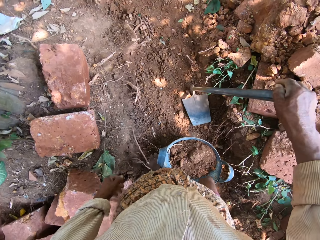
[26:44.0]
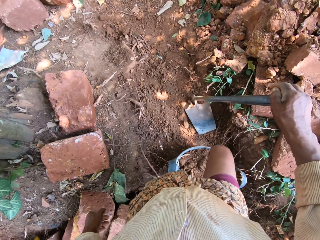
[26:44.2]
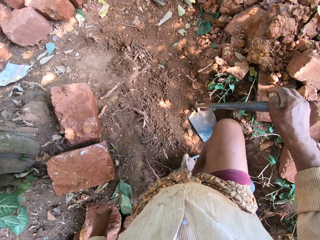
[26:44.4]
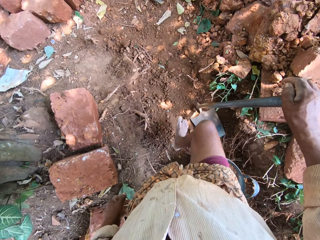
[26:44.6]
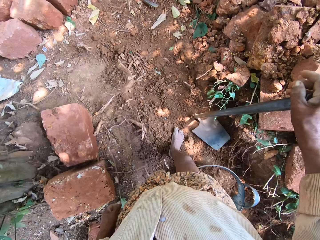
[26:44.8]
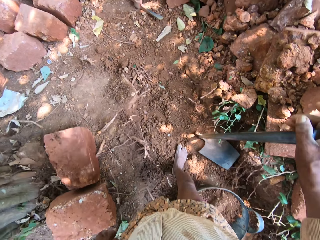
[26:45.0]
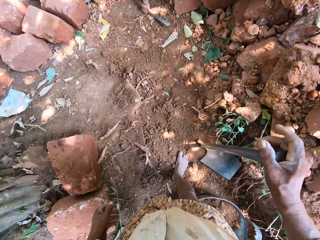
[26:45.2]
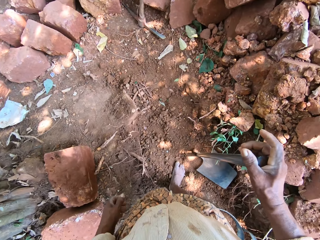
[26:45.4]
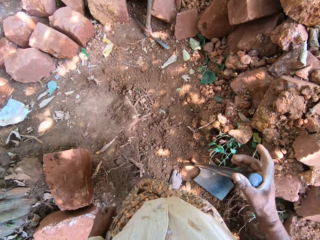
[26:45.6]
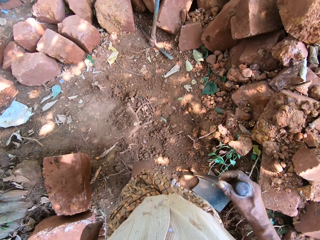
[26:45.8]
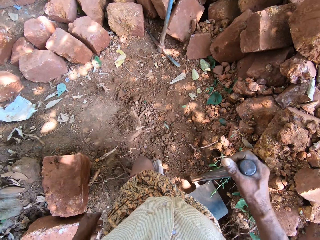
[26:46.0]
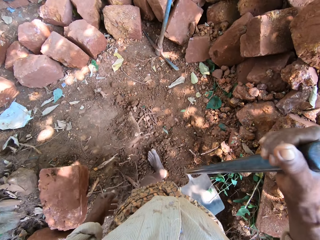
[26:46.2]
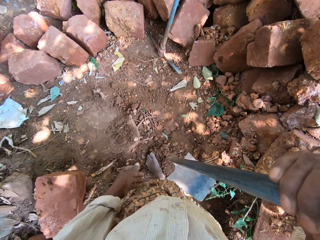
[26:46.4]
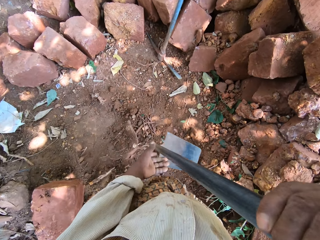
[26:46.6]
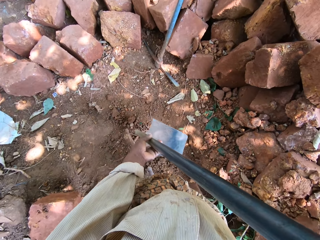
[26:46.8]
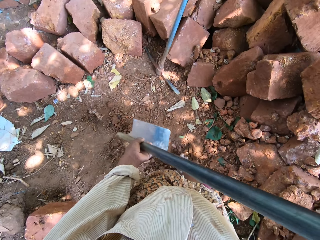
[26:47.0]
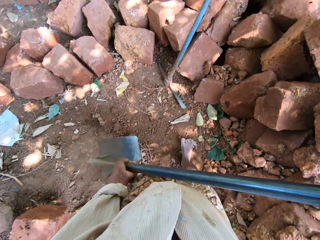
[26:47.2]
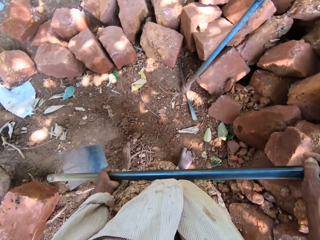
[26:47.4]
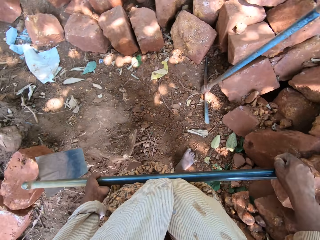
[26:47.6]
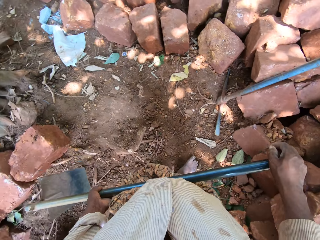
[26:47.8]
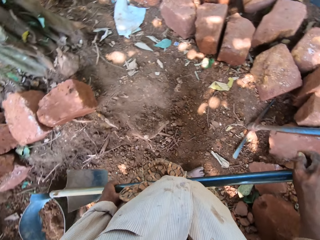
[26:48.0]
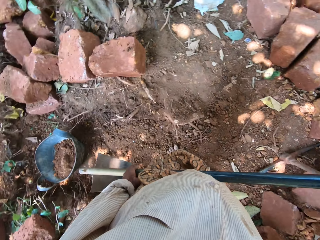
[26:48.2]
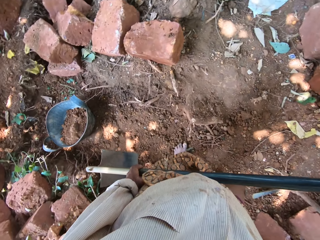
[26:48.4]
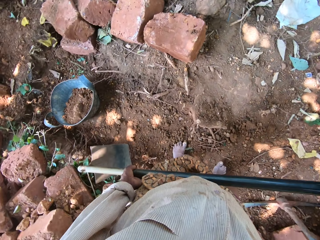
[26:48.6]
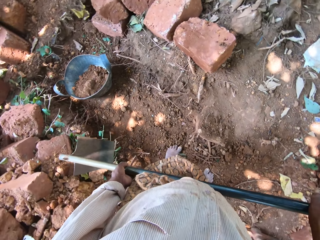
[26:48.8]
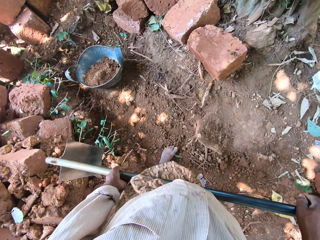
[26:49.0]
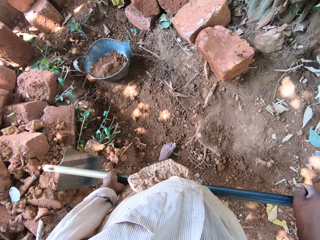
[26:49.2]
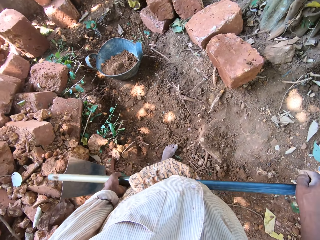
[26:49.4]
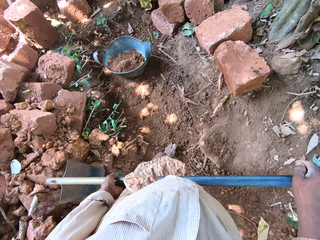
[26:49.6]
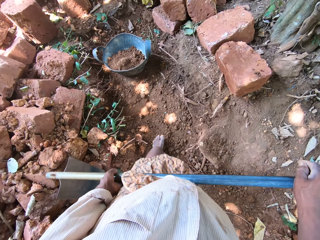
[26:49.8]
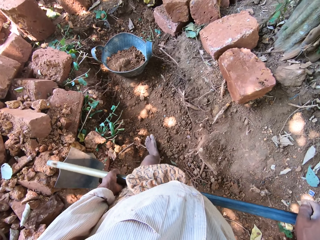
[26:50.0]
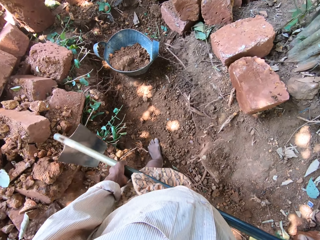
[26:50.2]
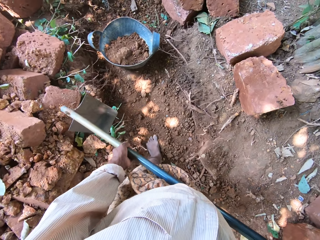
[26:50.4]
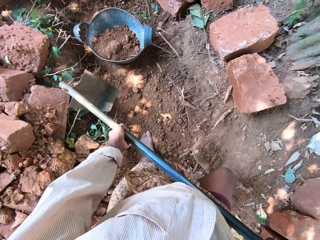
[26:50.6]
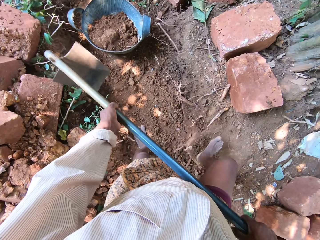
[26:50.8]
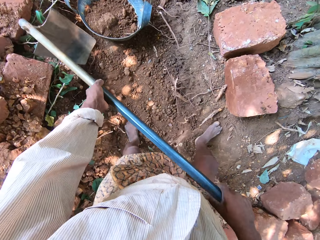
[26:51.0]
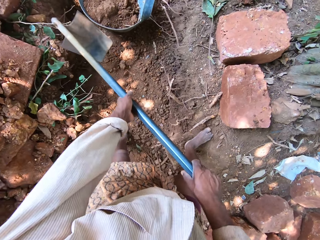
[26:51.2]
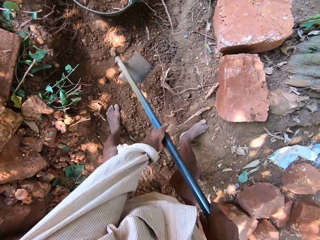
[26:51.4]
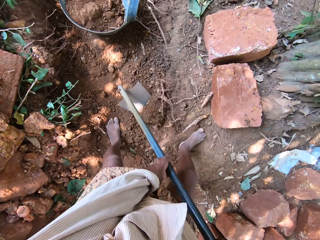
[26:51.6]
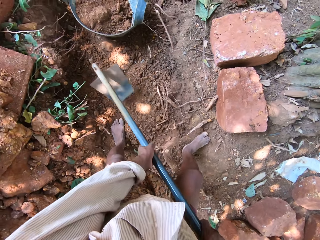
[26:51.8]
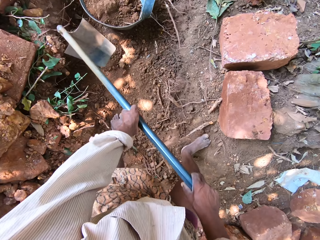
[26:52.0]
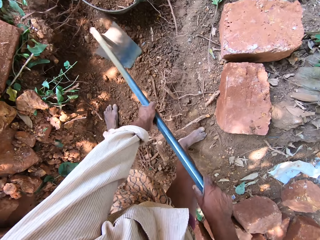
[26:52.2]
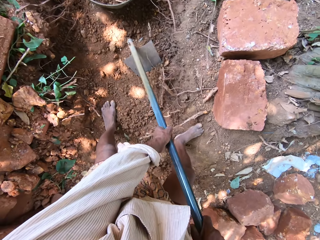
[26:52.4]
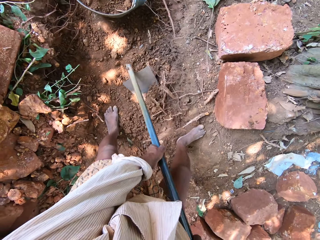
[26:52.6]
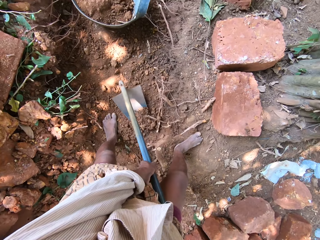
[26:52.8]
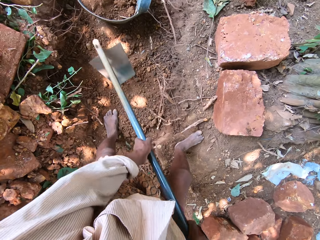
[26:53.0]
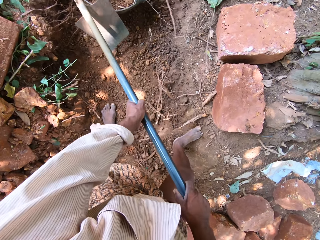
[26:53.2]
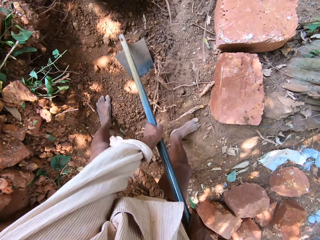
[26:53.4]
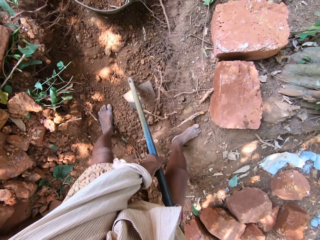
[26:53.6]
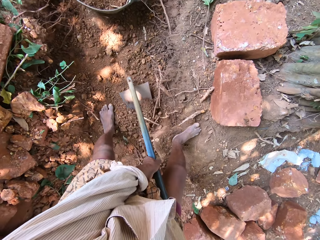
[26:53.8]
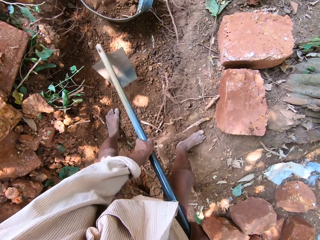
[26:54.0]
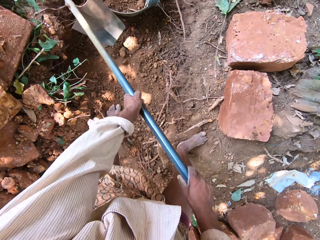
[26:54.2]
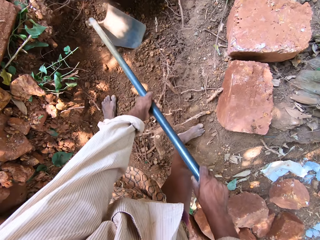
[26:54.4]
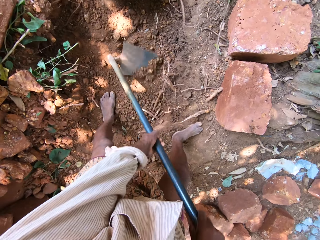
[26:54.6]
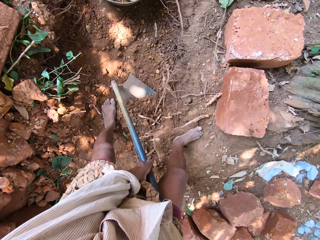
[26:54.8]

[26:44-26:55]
The camera wearer walks around. He picks up the hoe from the ground with his right hand. He holds the hoe with his hands. He digs the ground with the hoe. He gathers the sand with the hoe in his hands.

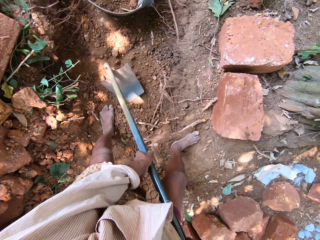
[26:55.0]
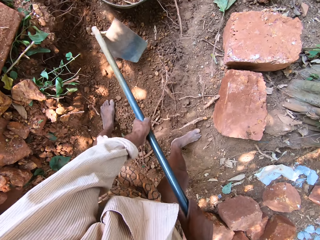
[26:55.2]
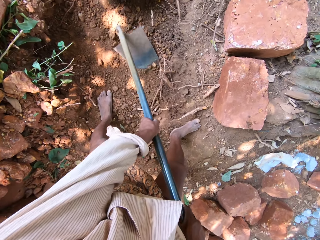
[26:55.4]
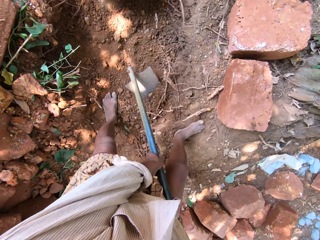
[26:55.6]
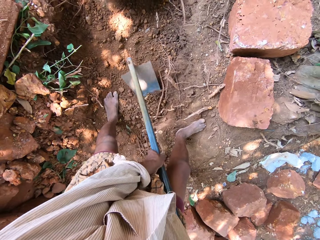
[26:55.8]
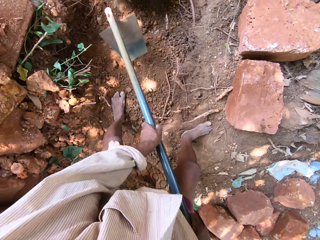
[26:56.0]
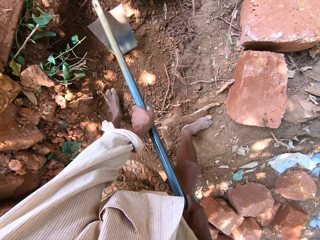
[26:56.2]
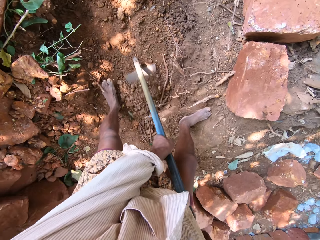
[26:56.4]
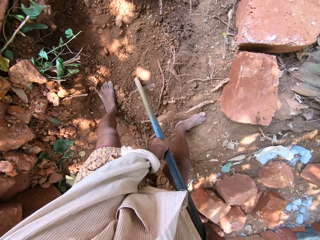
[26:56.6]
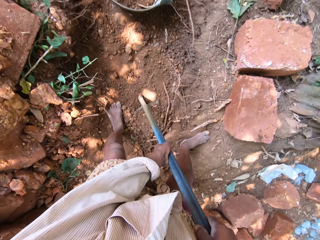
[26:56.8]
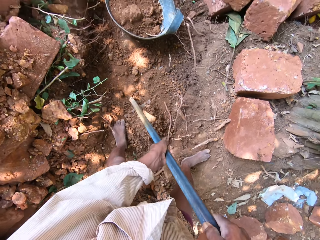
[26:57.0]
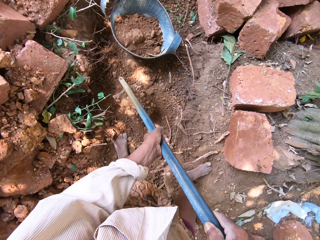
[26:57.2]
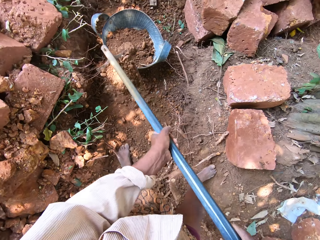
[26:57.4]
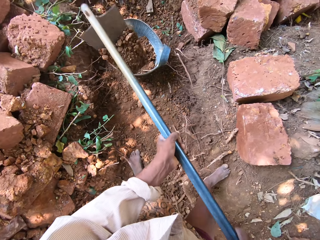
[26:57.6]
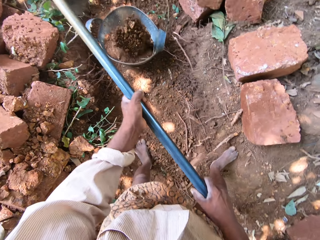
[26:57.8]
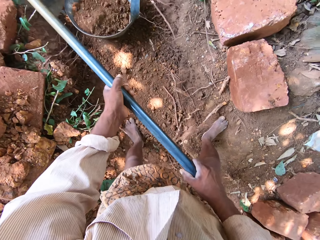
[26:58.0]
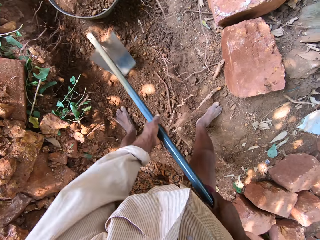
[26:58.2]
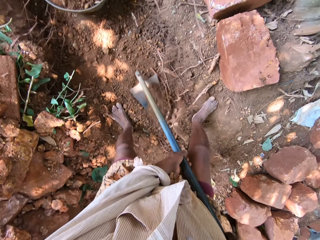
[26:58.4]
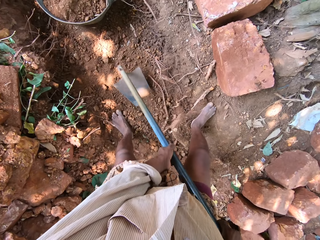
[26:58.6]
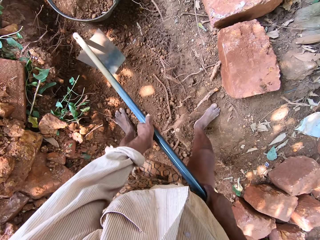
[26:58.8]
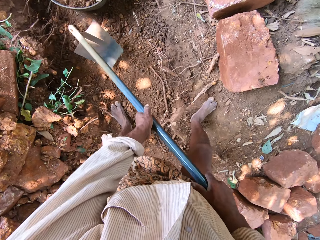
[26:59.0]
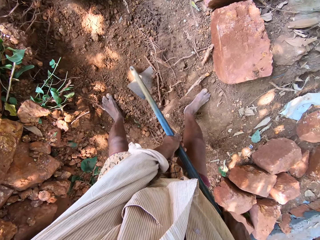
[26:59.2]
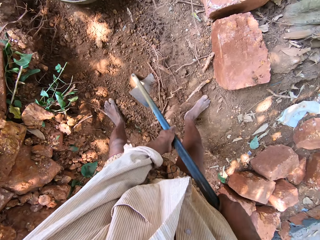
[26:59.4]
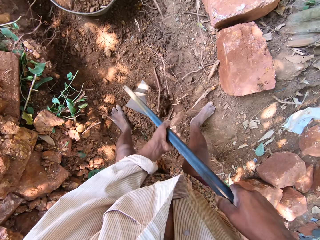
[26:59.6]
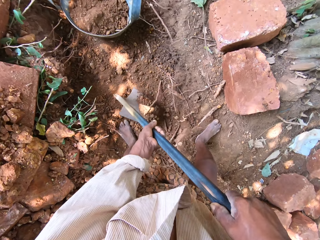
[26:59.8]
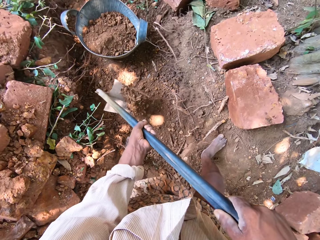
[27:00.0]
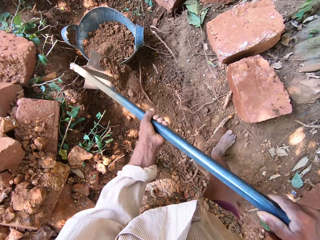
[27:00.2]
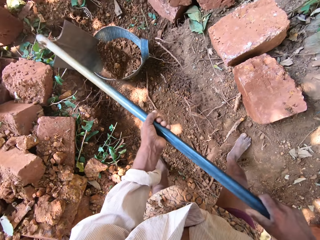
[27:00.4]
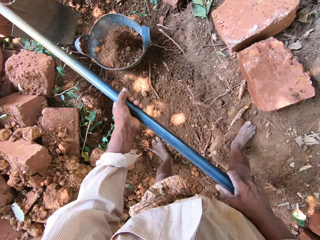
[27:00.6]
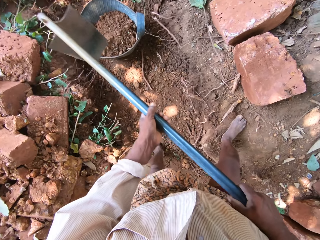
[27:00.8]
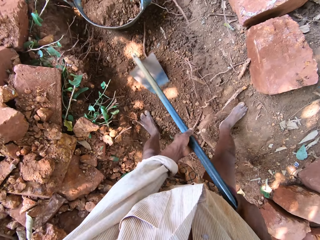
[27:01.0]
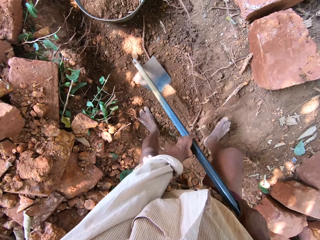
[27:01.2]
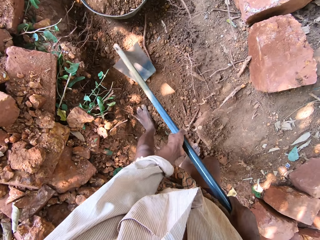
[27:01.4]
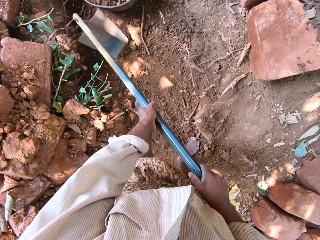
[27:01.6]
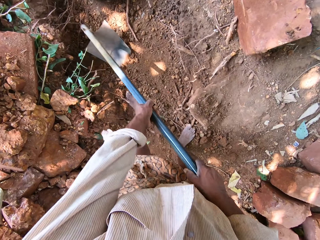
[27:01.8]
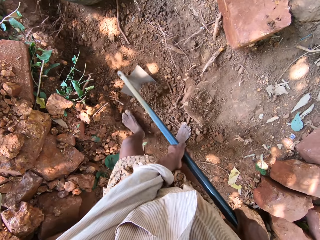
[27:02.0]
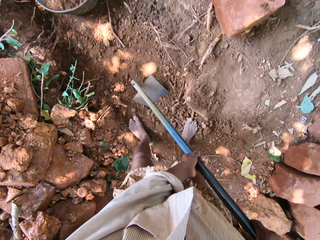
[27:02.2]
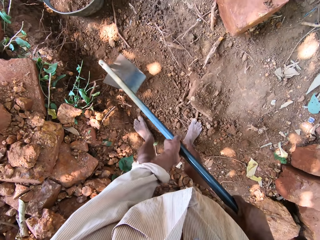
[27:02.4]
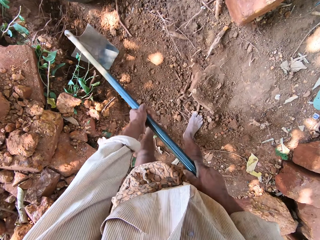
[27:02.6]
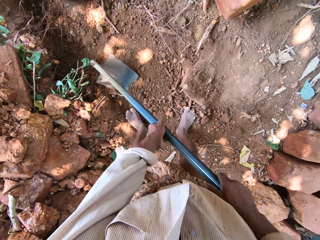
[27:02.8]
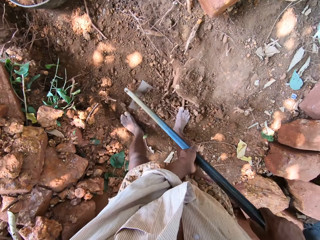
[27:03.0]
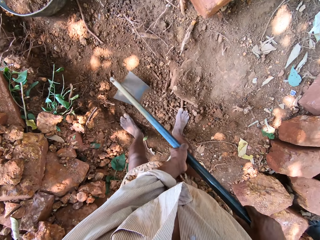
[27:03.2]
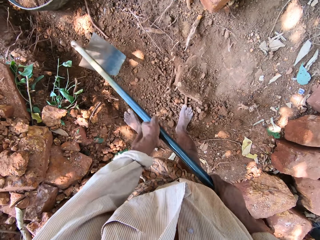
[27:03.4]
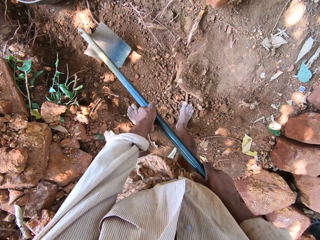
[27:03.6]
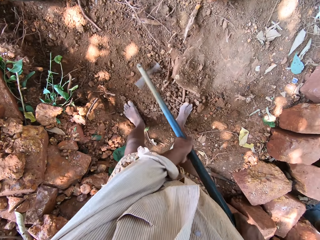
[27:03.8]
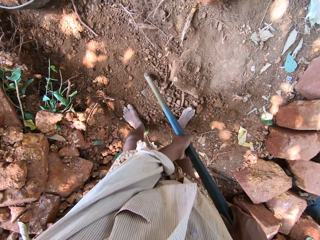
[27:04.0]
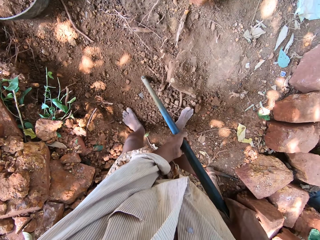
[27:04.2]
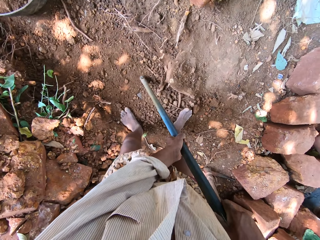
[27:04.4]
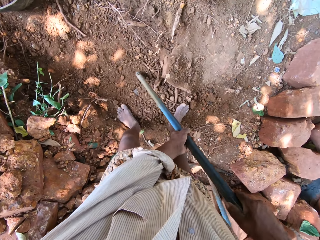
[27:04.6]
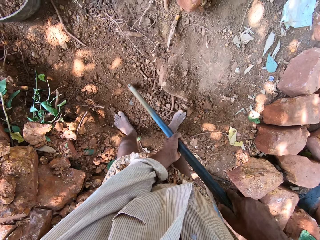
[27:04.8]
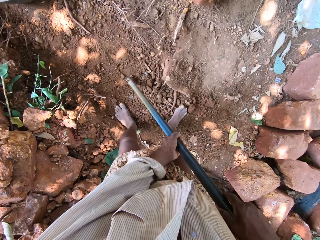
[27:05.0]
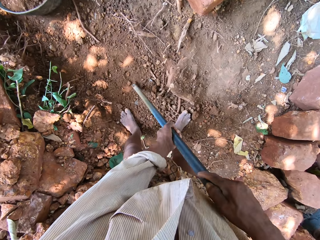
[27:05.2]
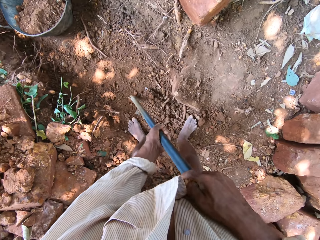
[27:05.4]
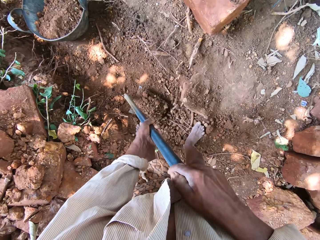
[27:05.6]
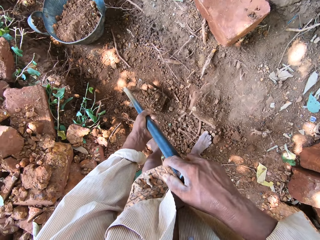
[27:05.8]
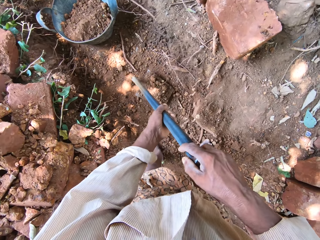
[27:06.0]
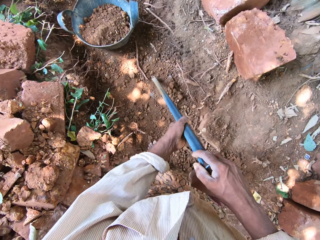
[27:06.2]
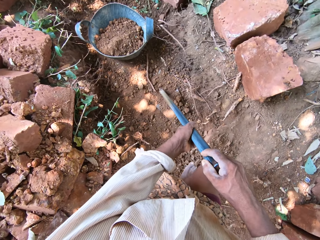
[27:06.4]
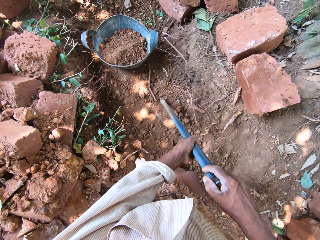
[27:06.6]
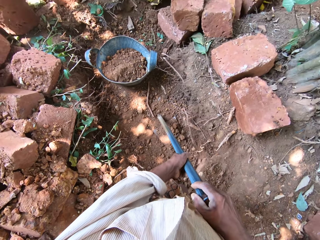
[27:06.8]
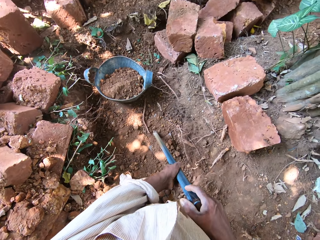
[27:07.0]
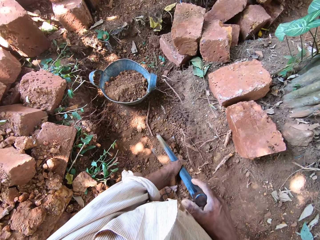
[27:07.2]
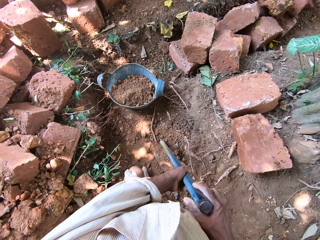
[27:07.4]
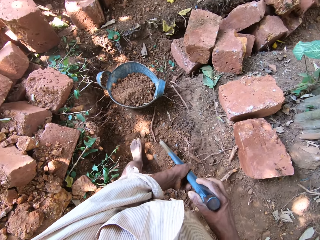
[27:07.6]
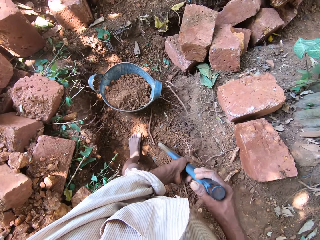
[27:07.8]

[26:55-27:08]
The camera wearer packs the sand with the hoe in his hands. He pours the sand in the bowl on the ground with the hoe in his hands. He gathers the sand with the hoe in his hands. He digs the ground with the hoe. He packs the sand with the hoe in his hands. He pours the sand in the bowl on the ground with the hoe in his hands. He gathers the sand with the hoe in his hands. He digs the ground with the hoe. He packs the sand with the hoe in his hands. He places the hoe on the ground with his hands. He moves forward.
